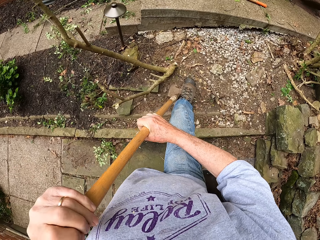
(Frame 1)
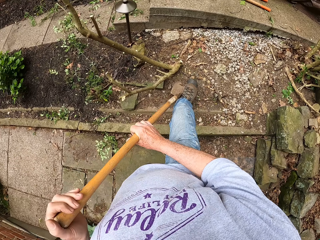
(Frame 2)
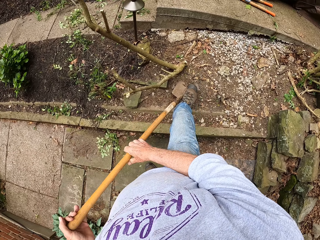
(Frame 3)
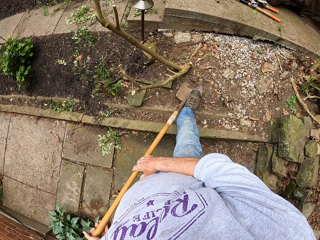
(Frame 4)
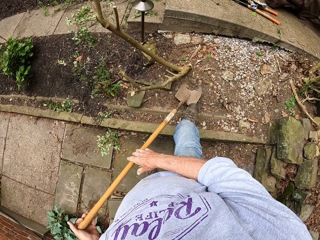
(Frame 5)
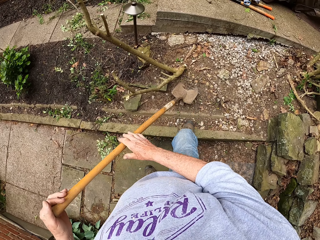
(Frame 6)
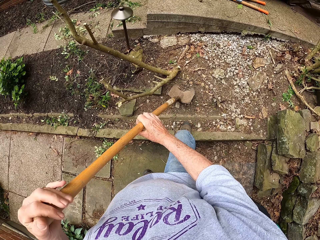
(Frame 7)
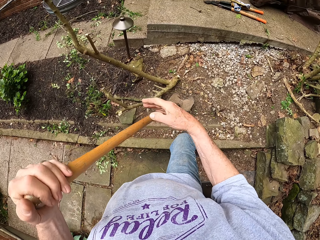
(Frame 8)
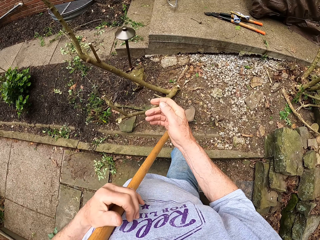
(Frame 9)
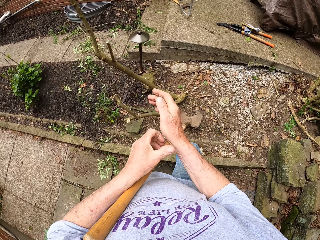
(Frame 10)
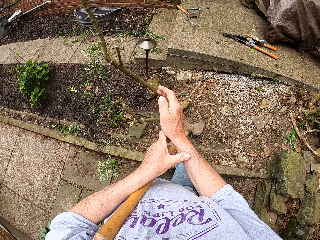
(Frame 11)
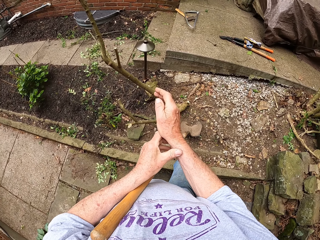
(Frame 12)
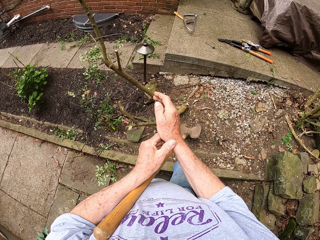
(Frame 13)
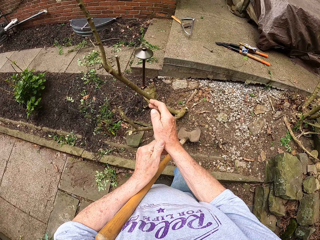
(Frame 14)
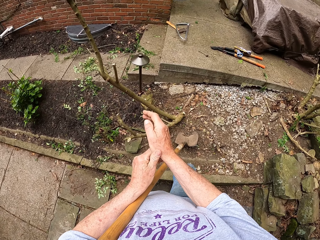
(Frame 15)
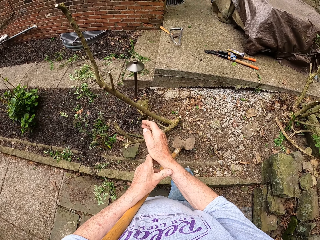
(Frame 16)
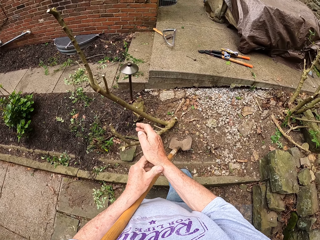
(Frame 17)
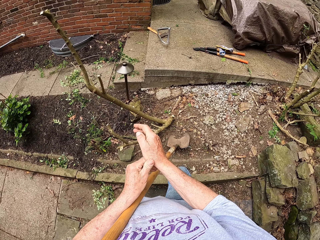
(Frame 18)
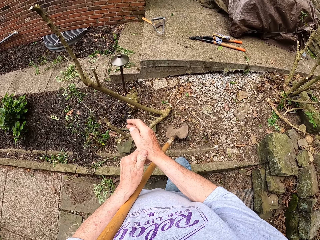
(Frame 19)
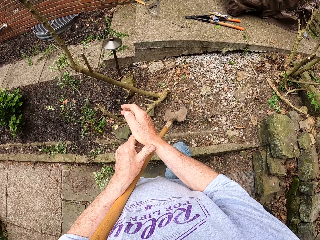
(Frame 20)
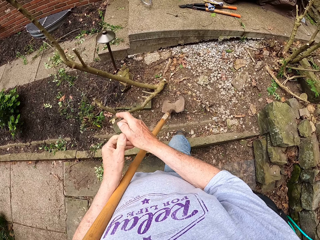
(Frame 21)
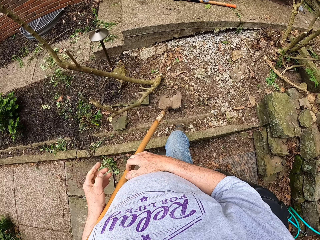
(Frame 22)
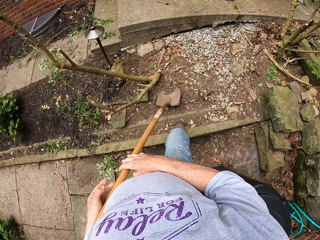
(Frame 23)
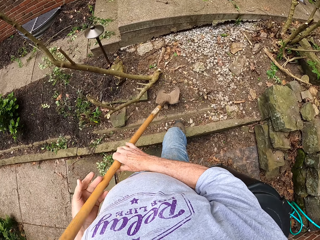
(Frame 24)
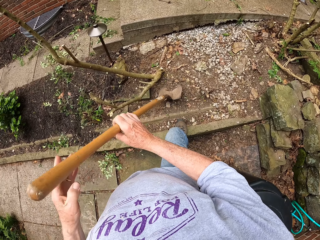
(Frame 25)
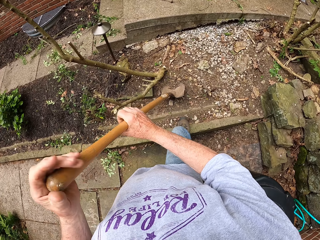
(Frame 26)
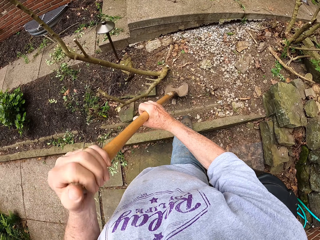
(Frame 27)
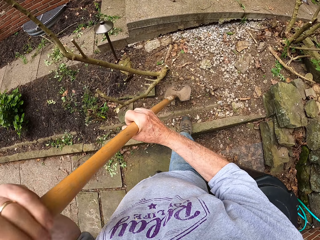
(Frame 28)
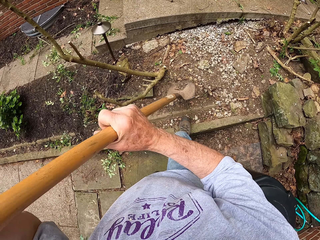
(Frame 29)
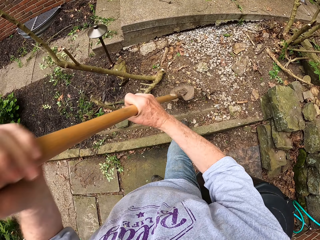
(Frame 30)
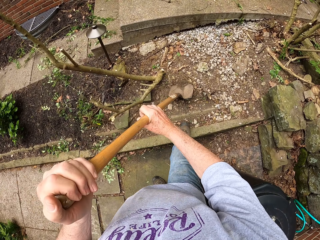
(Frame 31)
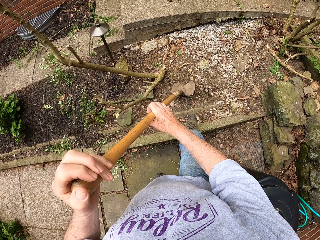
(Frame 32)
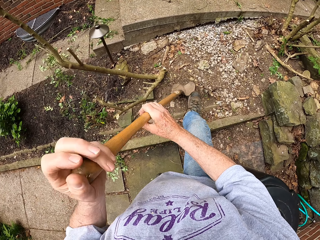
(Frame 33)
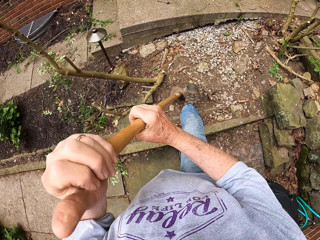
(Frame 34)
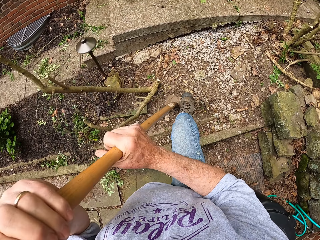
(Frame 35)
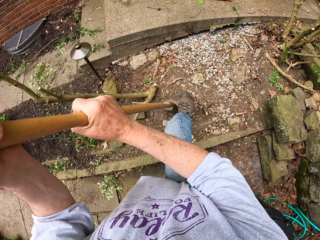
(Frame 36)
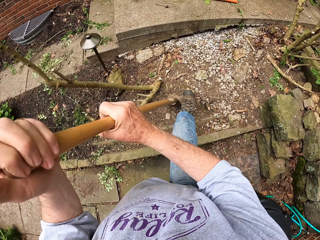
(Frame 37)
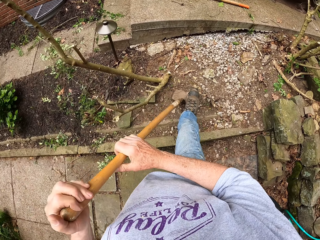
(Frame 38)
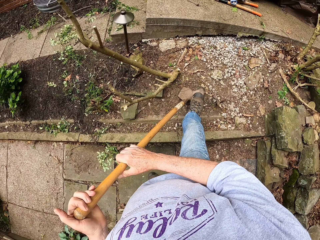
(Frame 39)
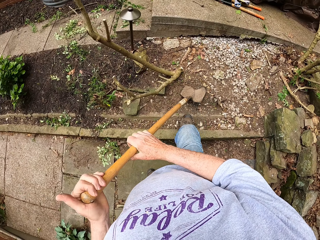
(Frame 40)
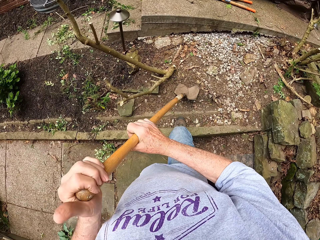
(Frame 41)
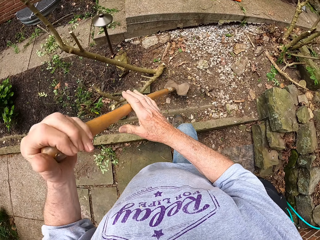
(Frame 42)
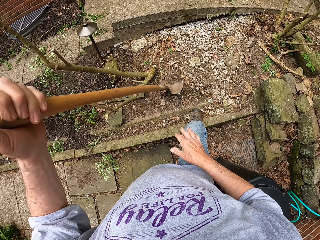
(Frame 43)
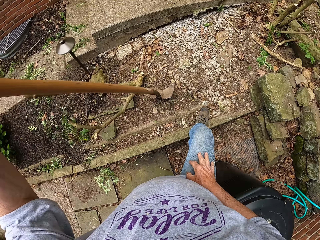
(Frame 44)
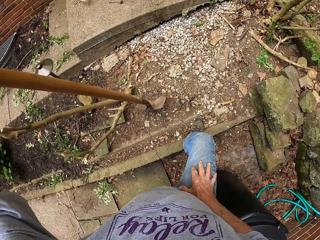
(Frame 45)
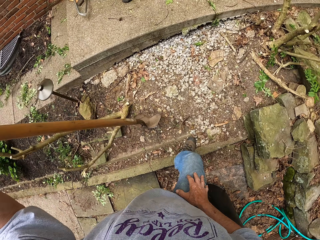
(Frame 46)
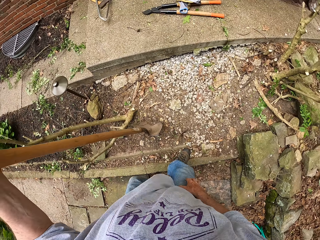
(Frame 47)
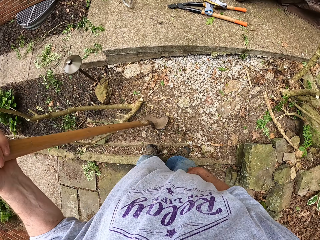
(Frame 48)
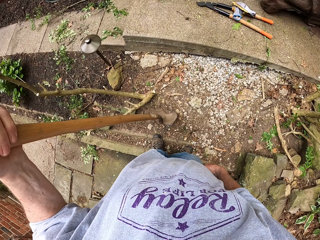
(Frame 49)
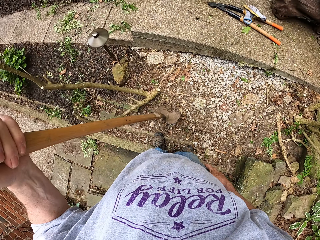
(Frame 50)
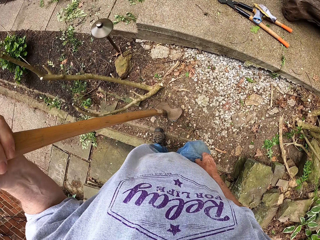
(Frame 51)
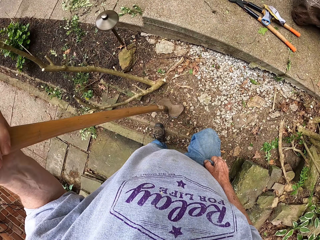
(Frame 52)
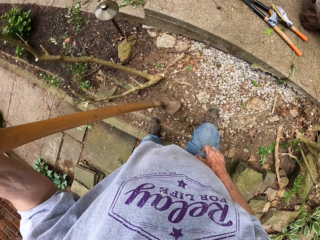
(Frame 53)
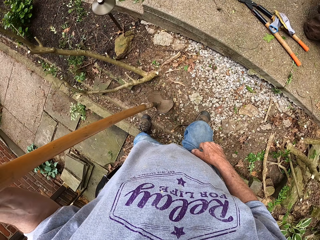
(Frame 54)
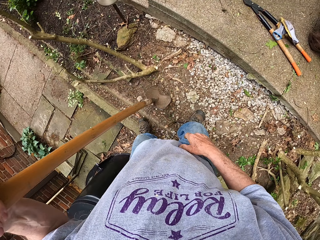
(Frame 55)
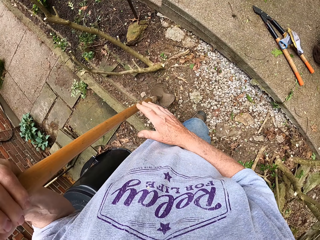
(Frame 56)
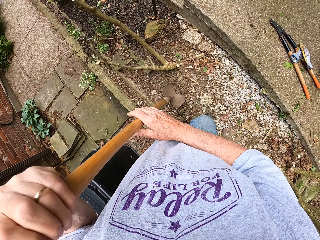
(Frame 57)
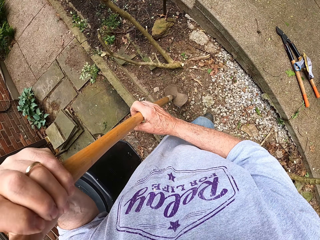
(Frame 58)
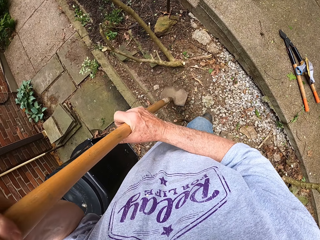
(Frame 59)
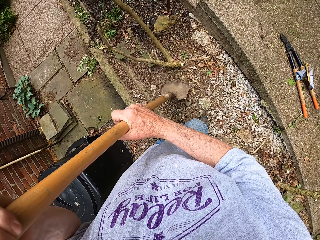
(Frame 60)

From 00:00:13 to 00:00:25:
The camera wearer rubs his right wrist. He scratches the wrist. He grabs the shovel or spade and holds the spade. He digs the ground with the spade. He steps on the spade with a leg. He moves around.

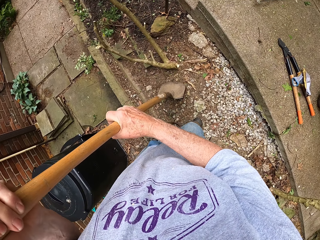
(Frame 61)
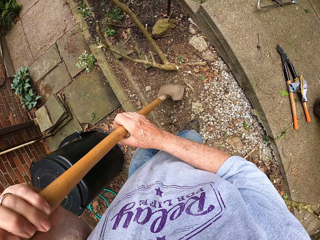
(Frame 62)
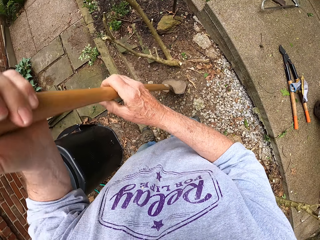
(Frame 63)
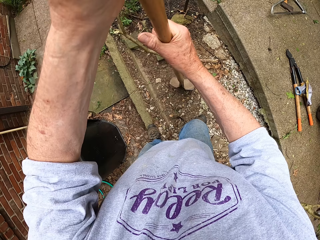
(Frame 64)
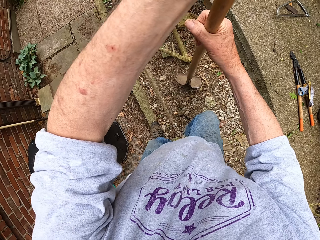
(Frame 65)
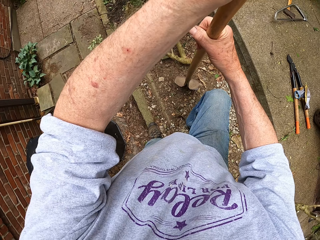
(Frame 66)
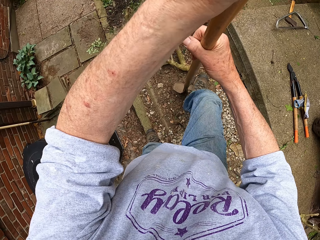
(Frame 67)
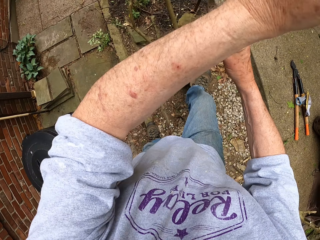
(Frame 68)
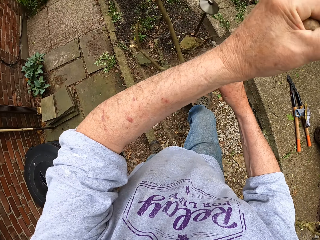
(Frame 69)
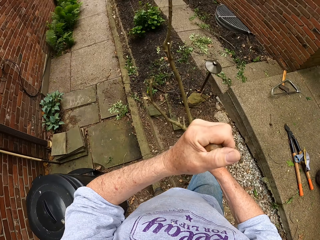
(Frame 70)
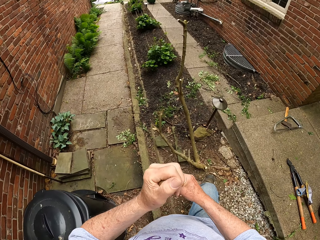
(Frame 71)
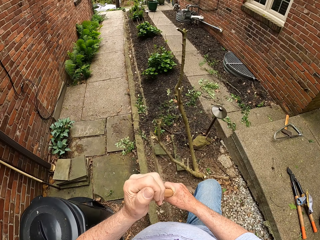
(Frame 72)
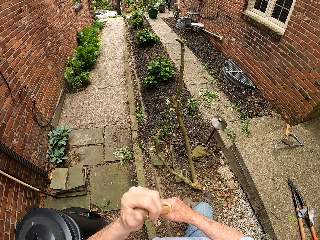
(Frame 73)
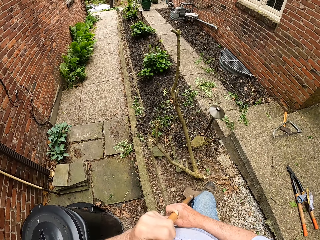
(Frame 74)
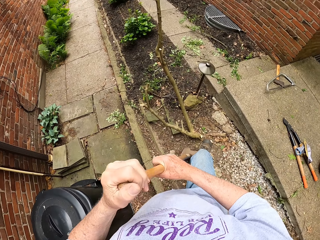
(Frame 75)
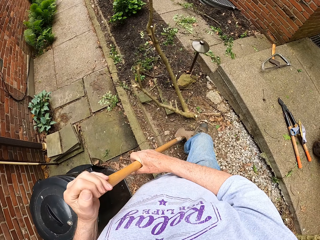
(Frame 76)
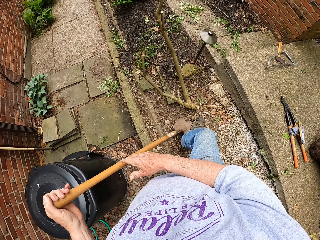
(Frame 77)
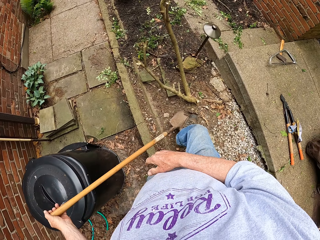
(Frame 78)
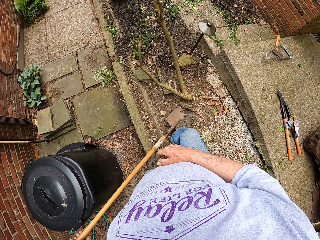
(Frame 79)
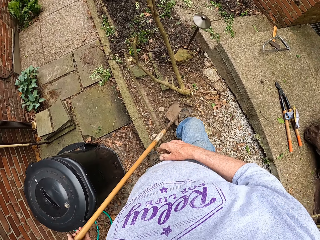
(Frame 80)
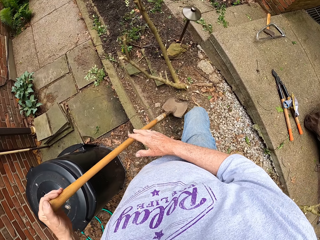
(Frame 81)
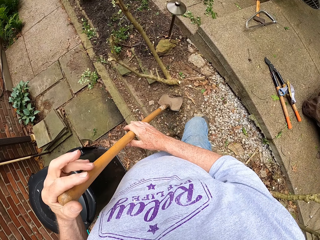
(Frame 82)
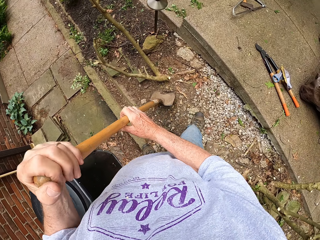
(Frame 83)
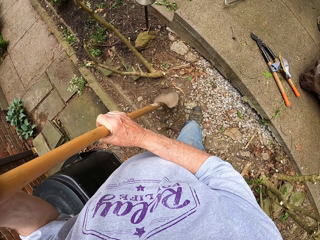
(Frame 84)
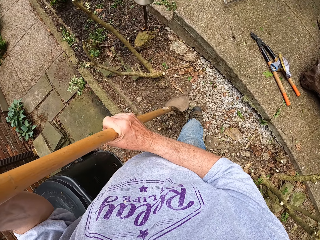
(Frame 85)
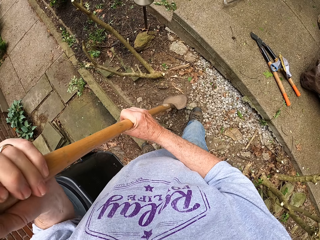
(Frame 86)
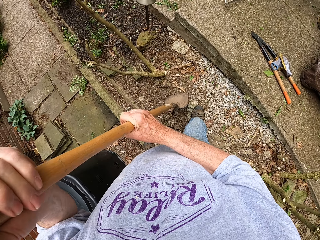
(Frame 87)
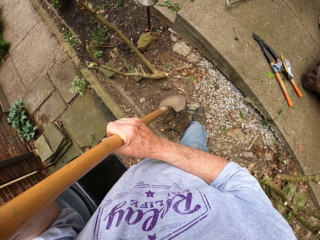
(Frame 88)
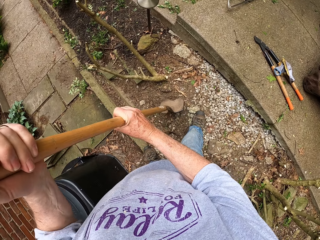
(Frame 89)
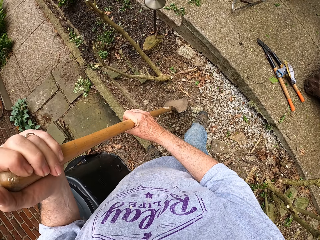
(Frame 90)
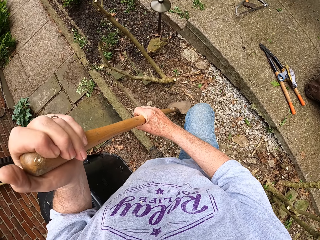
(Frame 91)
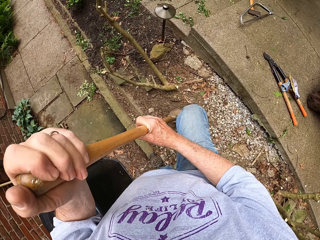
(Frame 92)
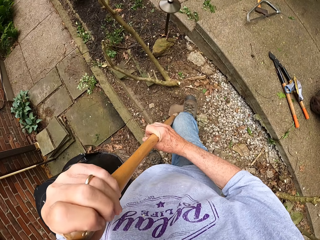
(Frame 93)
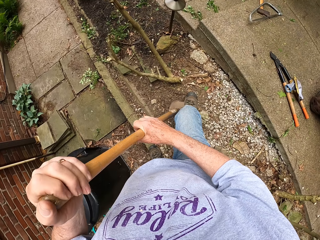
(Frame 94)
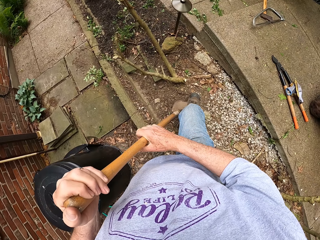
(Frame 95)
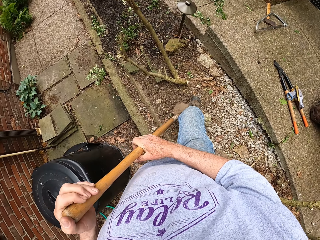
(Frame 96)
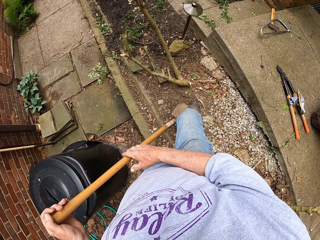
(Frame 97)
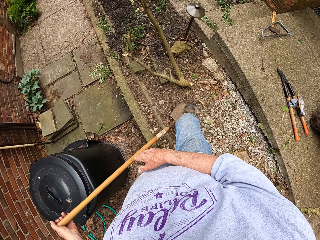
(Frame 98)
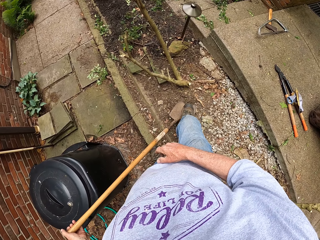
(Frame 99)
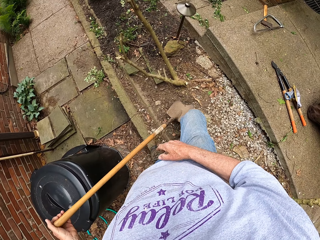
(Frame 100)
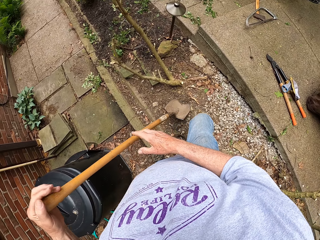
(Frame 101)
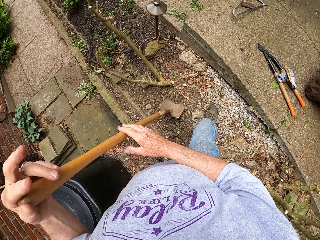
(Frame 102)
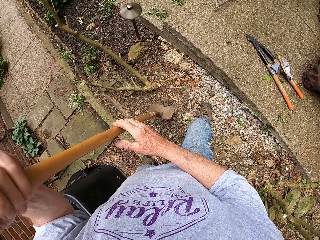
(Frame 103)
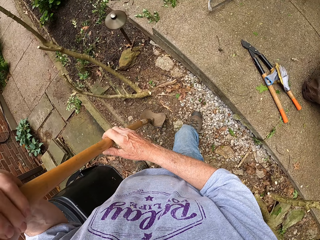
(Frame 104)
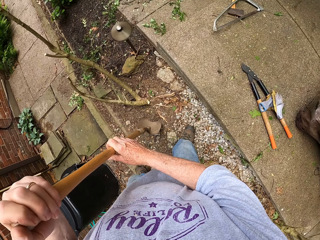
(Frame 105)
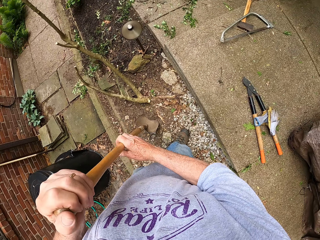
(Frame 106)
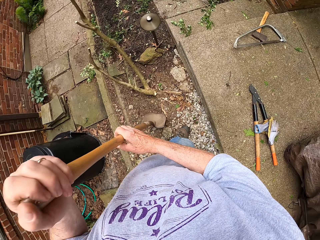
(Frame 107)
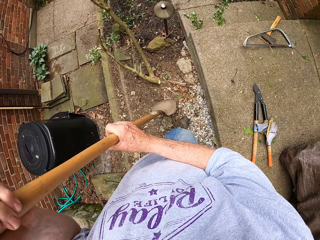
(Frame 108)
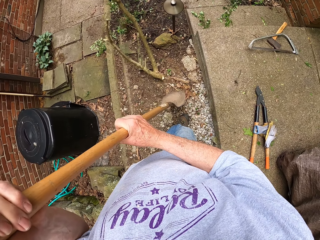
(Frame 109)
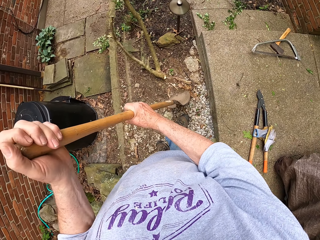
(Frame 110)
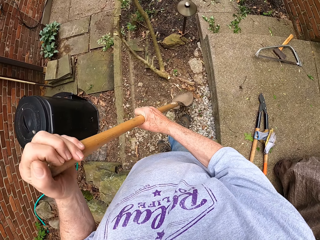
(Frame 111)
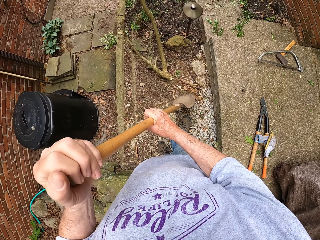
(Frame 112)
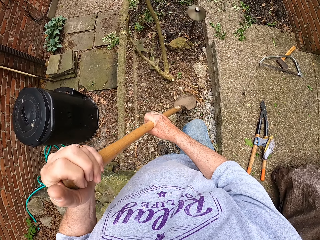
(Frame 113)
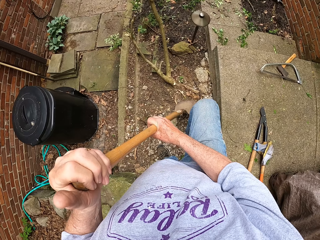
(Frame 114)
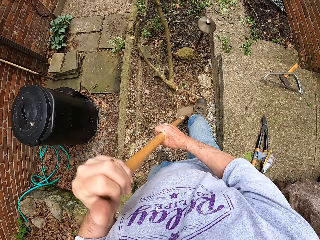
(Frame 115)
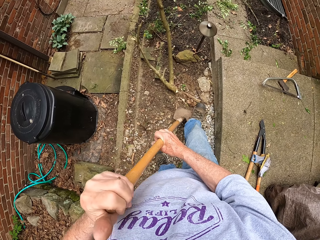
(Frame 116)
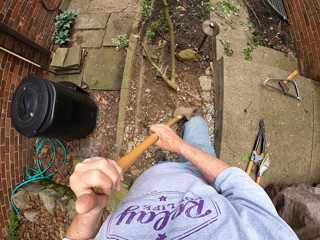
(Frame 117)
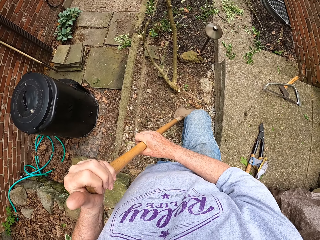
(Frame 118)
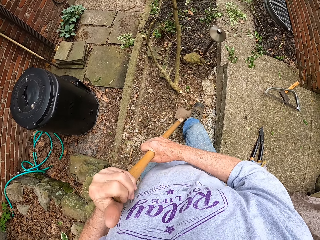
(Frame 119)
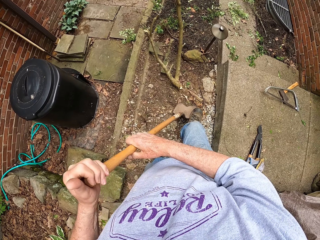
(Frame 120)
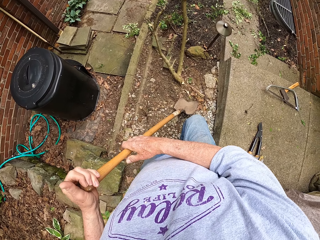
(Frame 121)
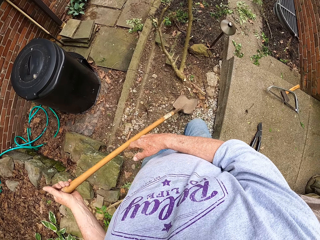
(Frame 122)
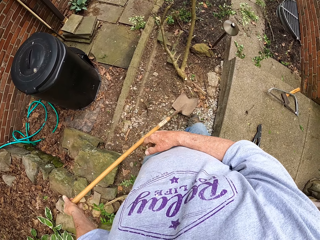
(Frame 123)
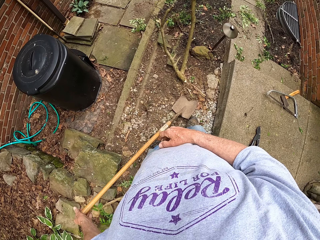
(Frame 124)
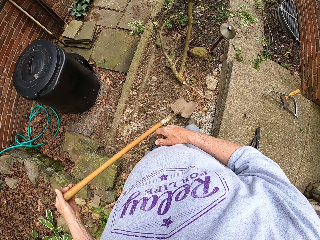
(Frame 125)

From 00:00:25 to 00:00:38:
The camera wearer steps on the spade with a leg. They dig the ground with a spade. They step on the spade with a leg. They dig the ground with the spade. They step on the spade with a leg.
